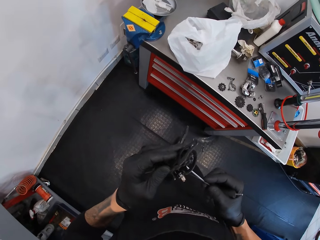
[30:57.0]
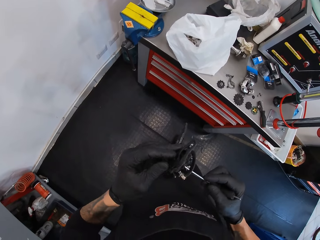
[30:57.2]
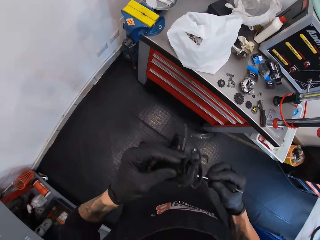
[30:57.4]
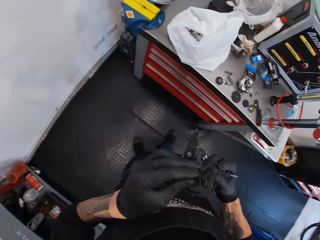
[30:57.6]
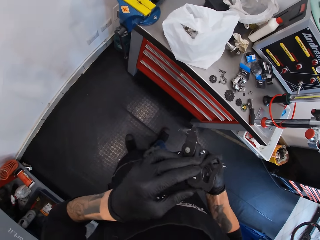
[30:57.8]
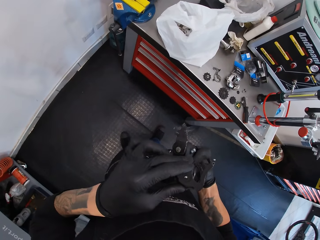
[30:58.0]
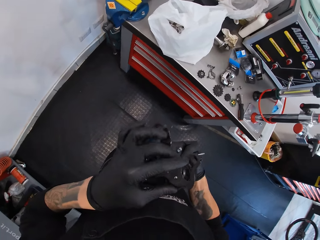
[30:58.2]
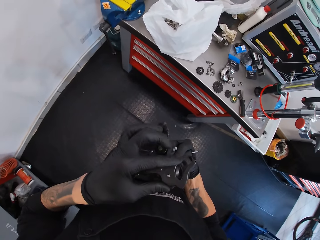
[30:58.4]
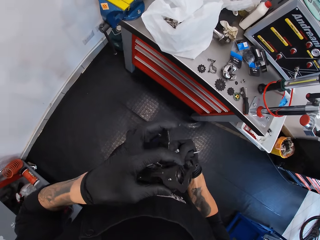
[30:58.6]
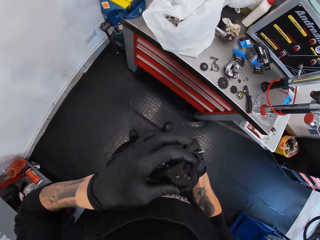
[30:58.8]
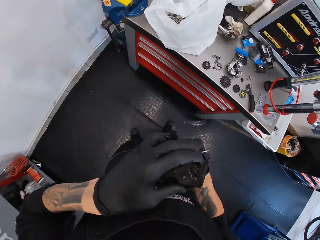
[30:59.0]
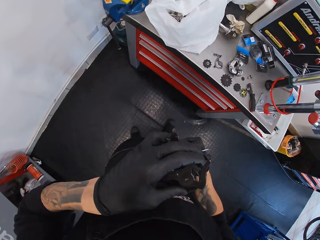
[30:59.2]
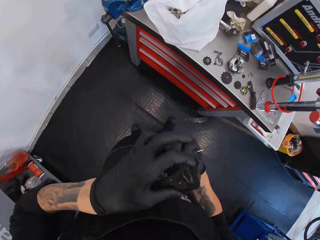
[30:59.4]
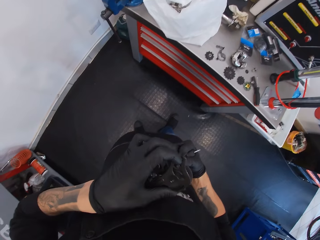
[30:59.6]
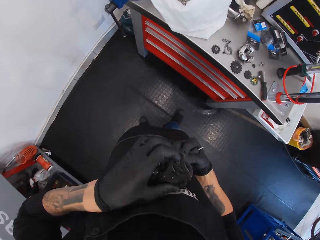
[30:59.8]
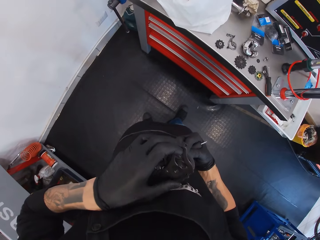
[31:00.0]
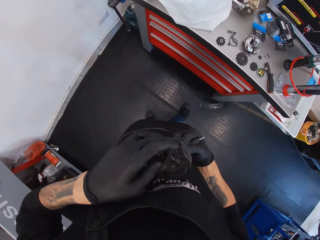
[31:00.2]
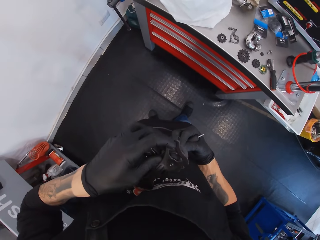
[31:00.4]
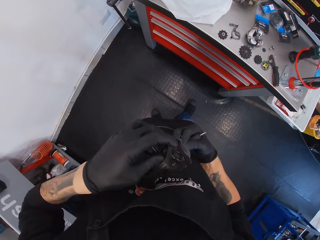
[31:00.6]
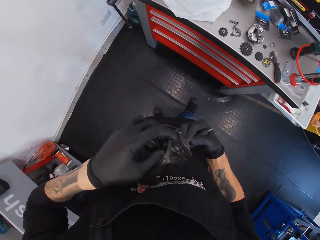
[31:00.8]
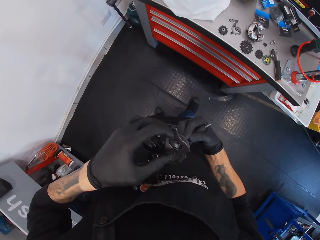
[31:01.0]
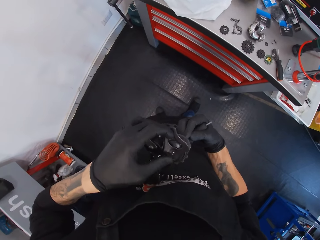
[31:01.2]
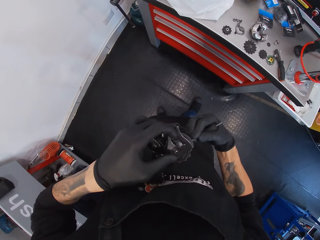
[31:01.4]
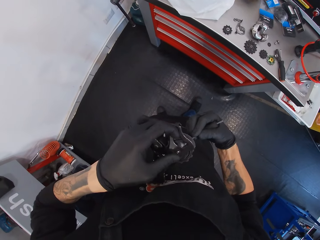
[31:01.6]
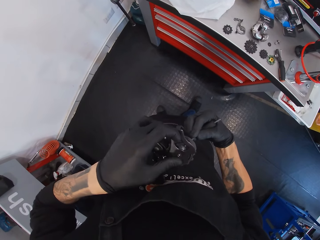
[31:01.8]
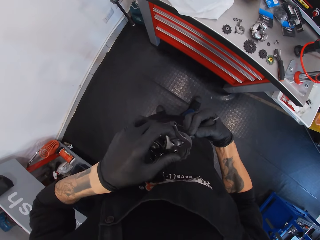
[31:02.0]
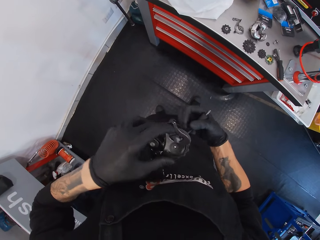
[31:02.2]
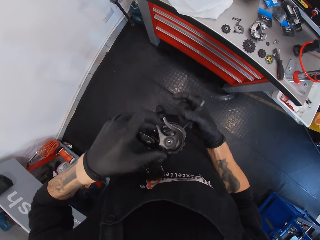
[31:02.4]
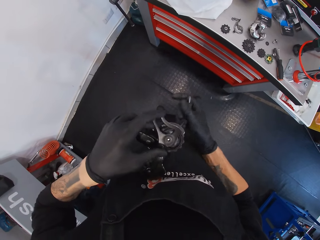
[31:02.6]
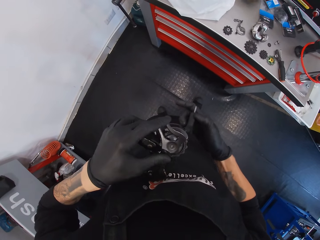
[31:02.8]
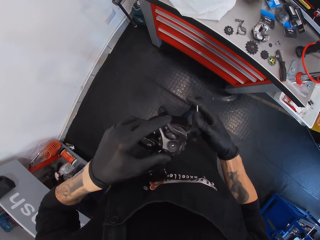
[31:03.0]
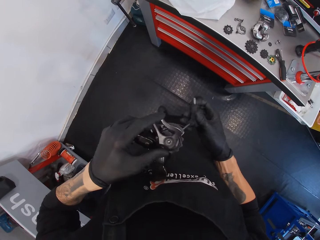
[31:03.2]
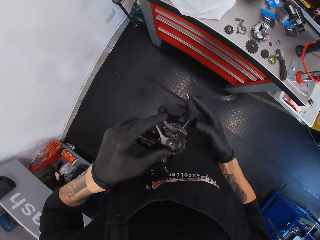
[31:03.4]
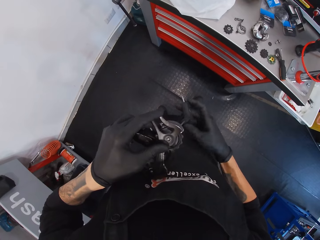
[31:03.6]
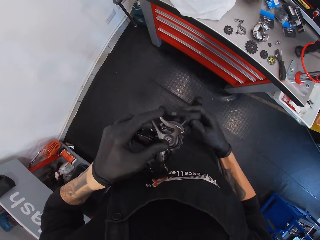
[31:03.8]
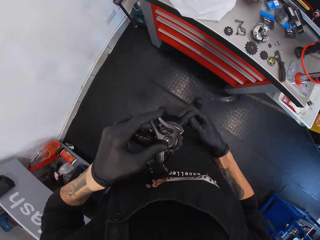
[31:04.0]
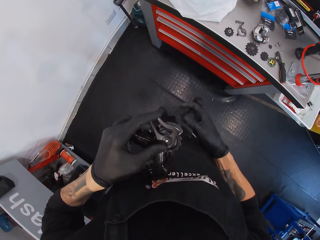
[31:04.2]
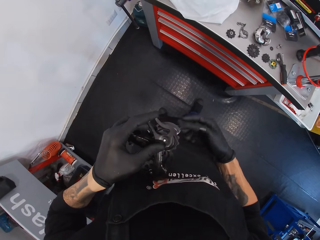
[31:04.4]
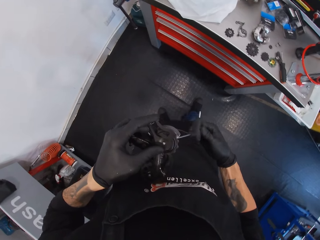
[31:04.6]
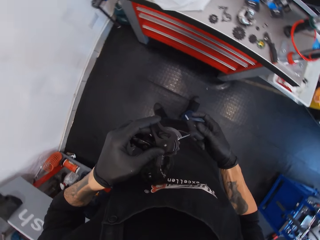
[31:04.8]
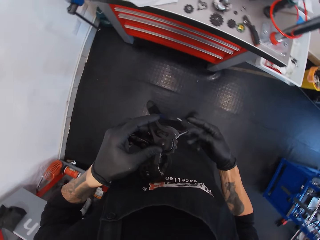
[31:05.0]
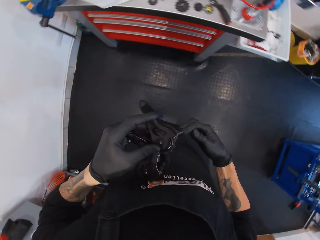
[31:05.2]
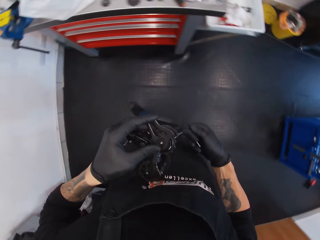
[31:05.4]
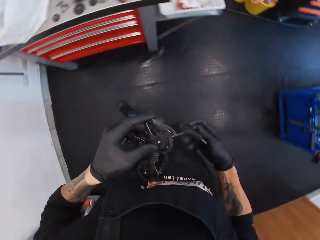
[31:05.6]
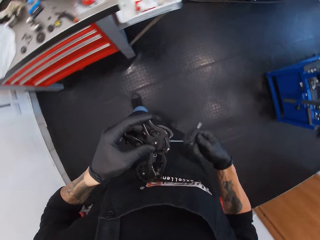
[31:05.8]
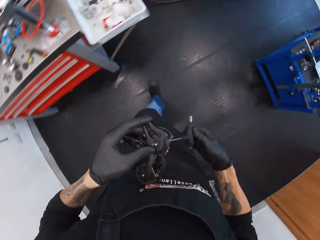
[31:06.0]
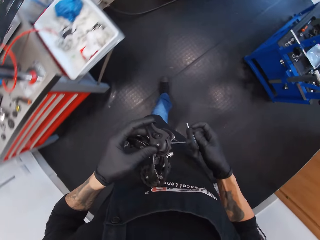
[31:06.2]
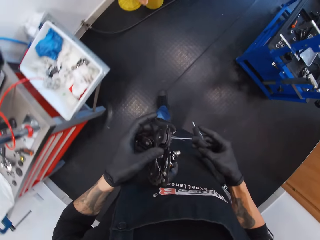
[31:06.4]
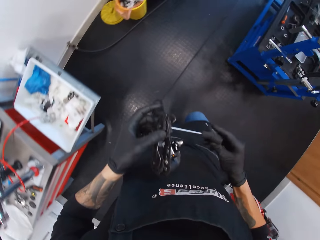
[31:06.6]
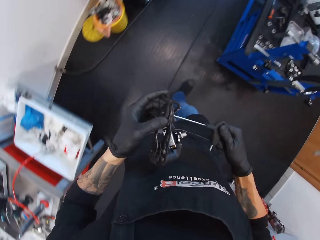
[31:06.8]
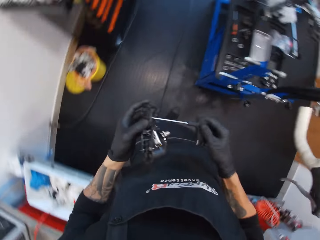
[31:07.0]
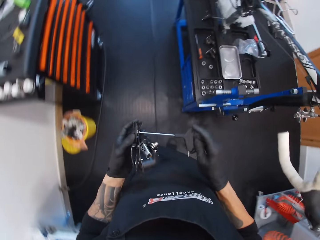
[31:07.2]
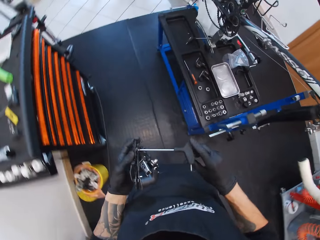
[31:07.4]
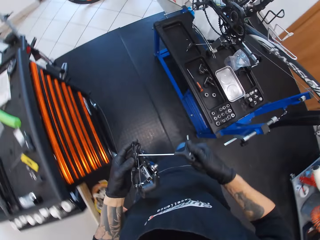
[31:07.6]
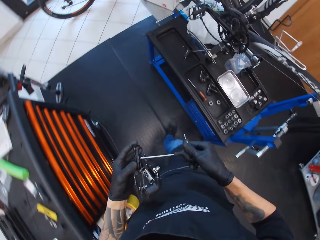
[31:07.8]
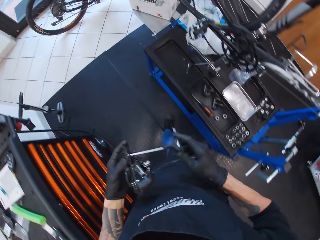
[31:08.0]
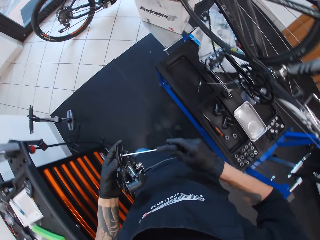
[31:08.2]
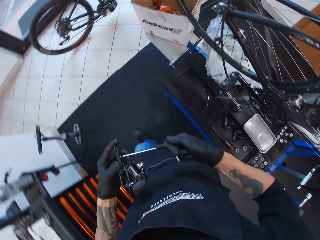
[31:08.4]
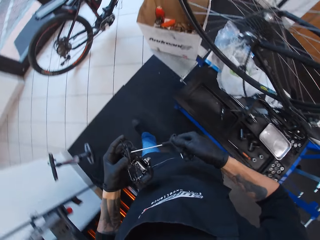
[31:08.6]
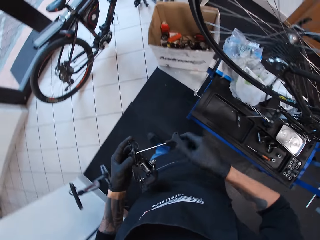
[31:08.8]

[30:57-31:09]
The camera wearer tightens something with a screwdriver. They rotate a P-handle hex wrench. They turn around and walk around.

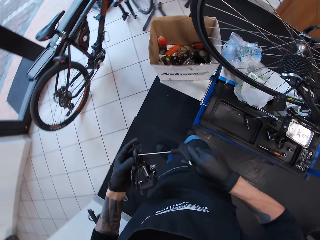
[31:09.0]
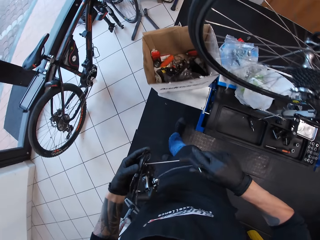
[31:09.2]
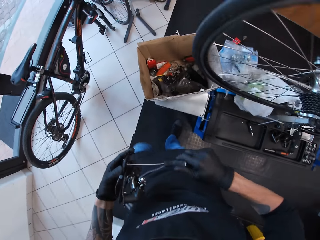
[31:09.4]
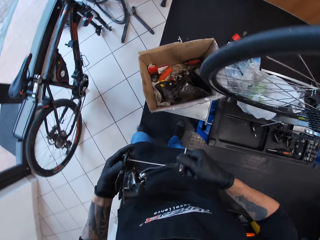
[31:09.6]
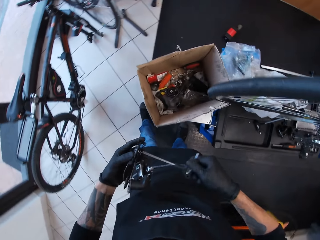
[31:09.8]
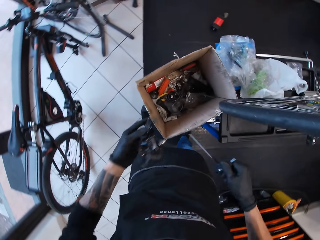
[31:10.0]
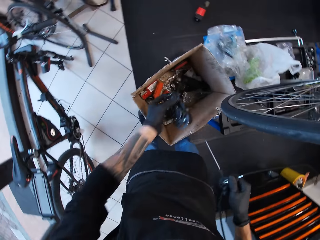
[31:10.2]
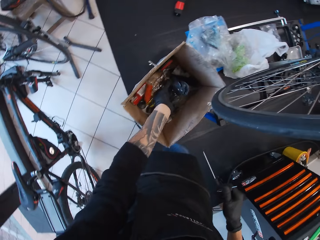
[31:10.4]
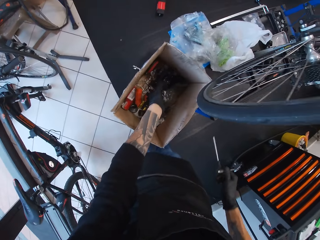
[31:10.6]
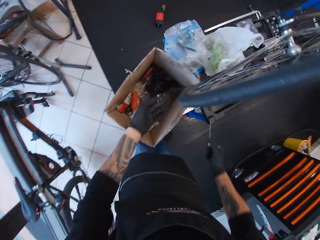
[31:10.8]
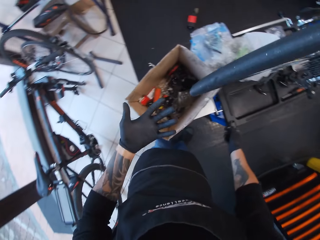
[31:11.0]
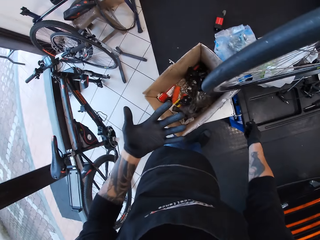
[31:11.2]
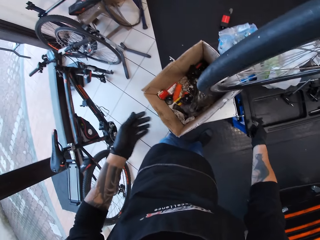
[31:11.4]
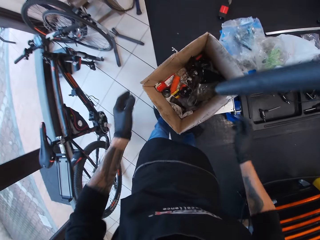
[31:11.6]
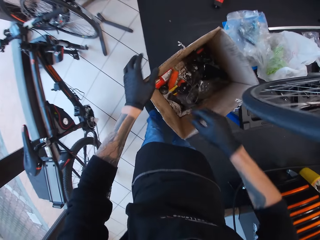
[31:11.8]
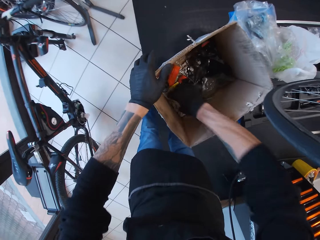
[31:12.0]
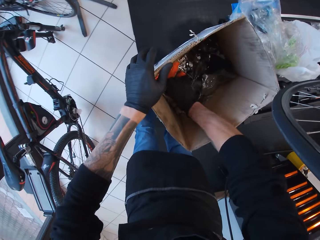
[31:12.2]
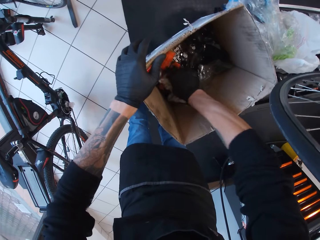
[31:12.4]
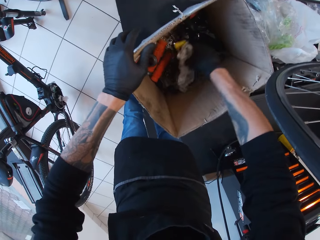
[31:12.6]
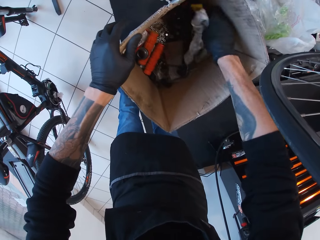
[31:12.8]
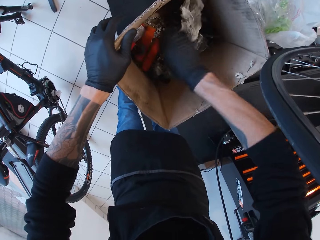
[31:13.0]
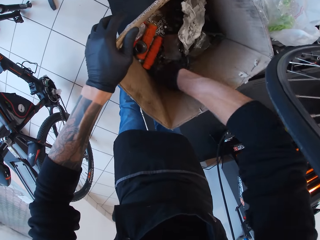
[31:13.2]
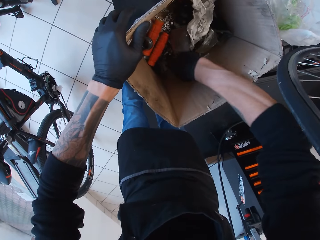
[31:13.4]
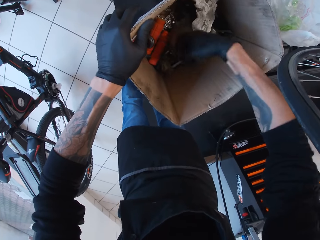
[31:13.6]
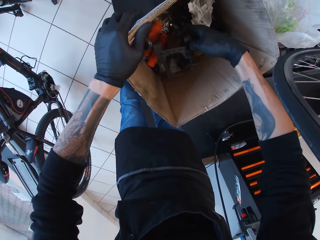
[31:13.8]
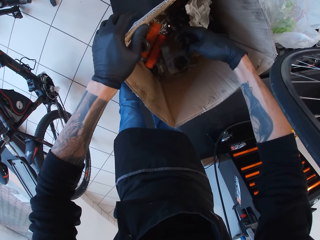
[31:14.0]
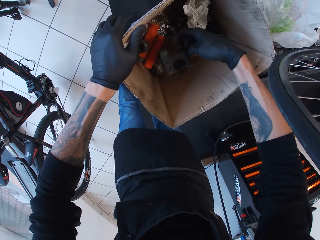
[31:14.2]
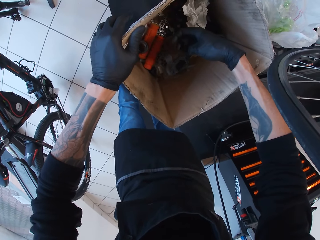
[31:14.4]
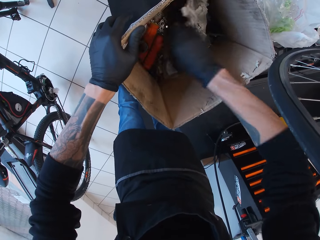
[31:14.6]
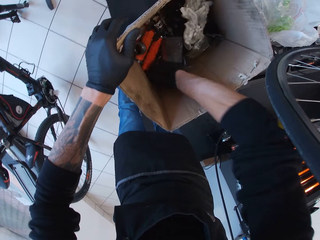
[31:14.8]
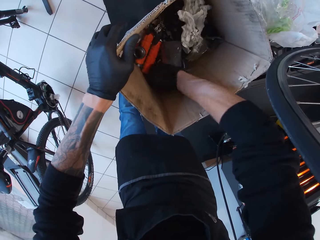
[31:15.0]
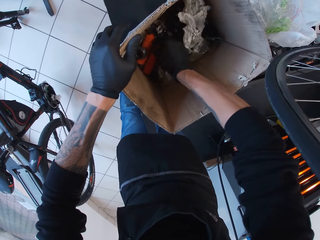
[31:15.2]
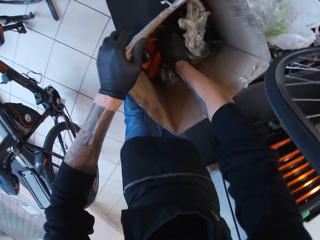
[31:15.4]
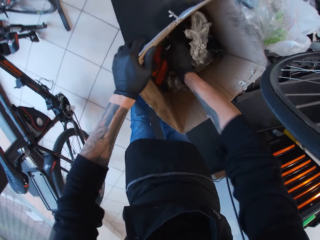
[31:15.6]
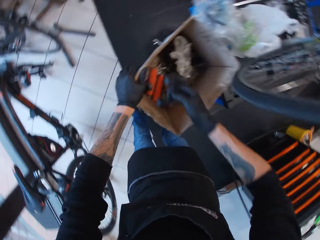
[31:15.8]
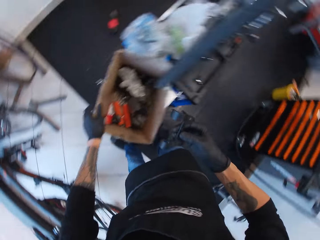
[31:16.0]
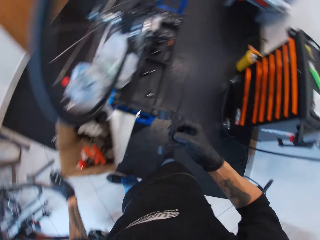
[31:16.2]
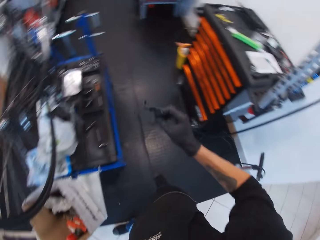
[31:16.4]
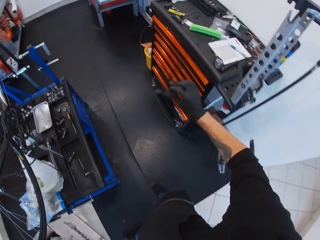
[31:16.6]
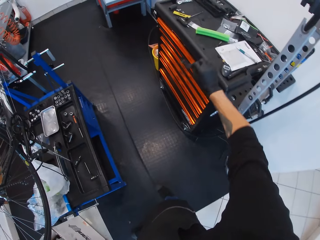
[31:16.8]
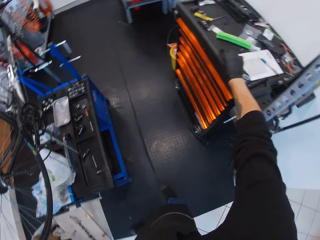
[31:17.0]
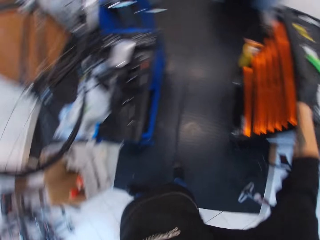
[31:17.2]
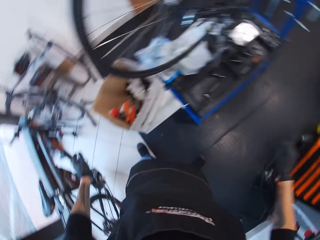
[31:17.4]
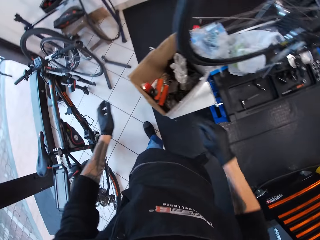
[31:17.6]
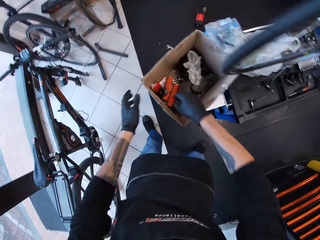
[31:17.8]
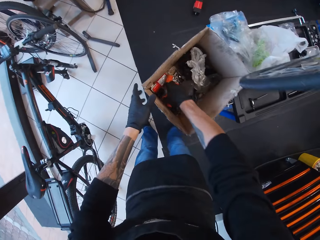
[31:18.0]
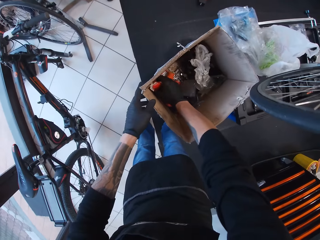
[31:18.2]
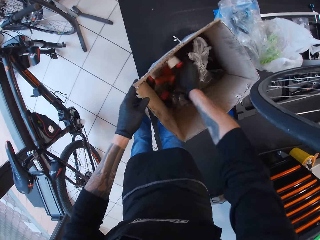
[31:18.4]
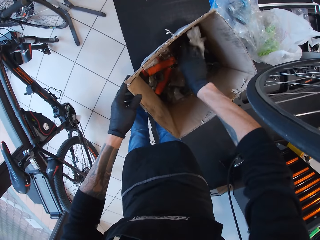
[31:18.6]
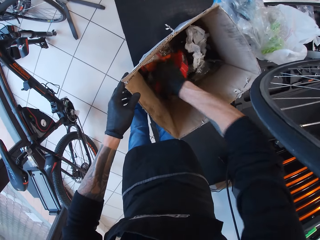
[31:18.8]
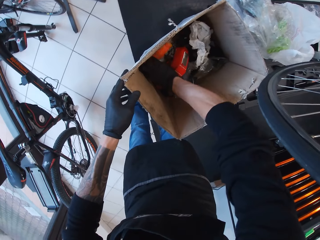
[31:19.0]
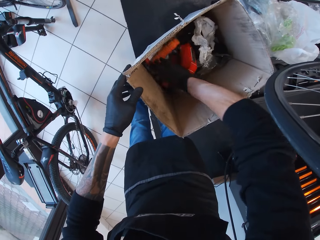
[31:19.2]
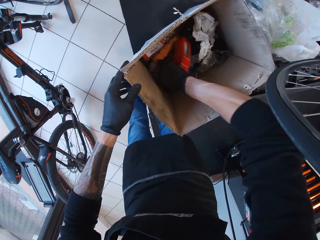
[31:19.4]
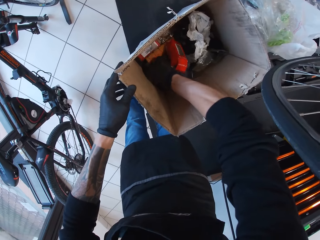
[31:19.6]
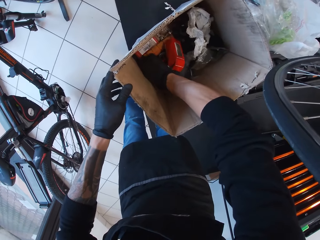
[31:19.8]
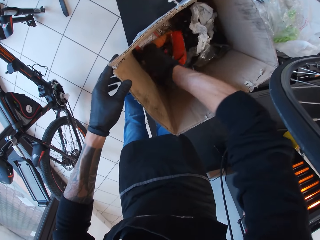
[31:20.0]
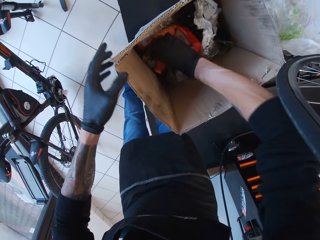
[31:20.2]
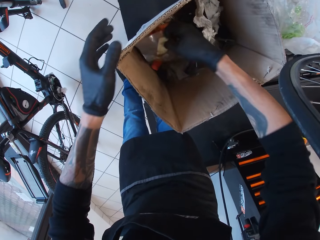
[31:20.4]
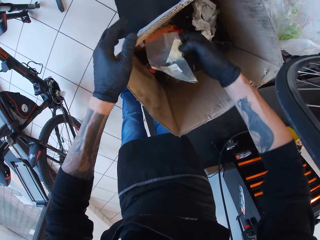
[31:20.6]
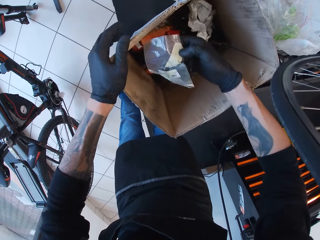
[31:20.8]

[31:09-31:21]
The camera wearer tightens something with a screwdriver. They put something in a box, turn around. They search something in the box. They adjust tools in the box. They turn around. They put something on a tool box. They adjust tools in the box.
